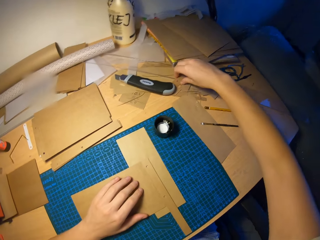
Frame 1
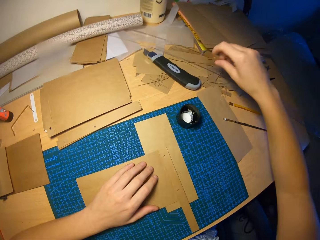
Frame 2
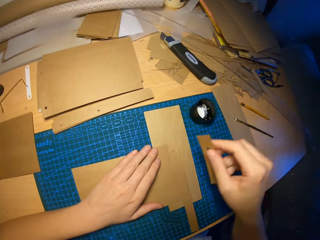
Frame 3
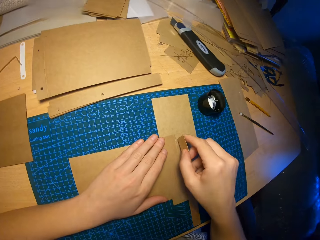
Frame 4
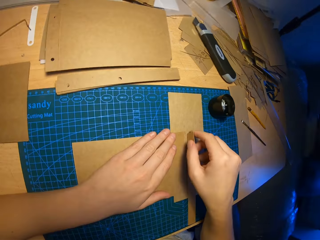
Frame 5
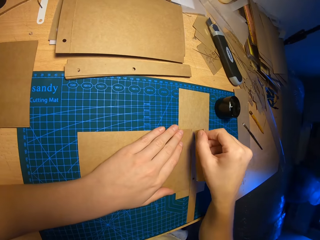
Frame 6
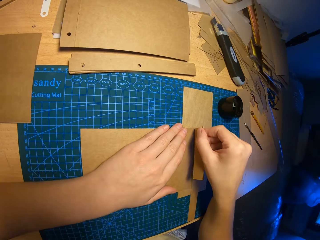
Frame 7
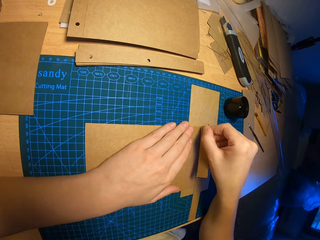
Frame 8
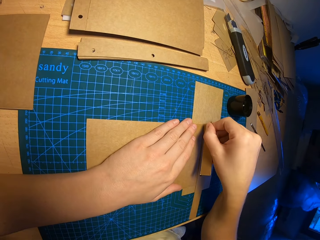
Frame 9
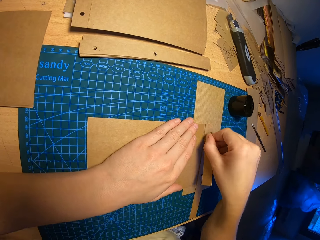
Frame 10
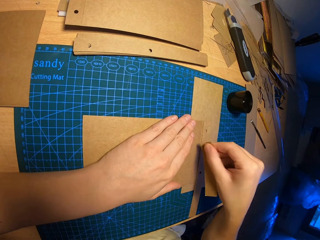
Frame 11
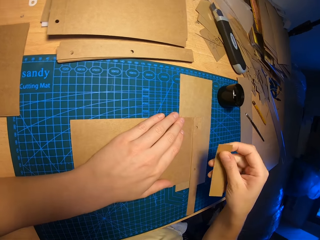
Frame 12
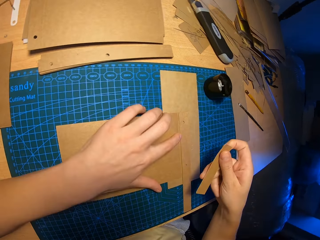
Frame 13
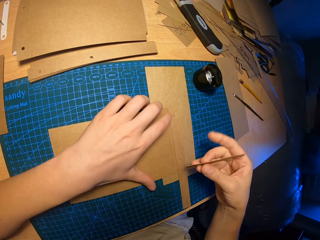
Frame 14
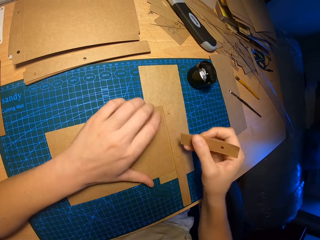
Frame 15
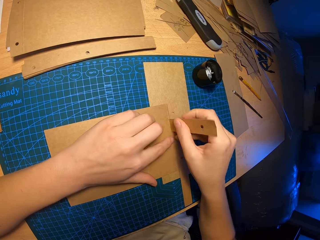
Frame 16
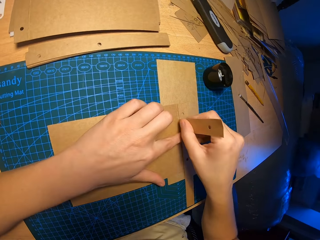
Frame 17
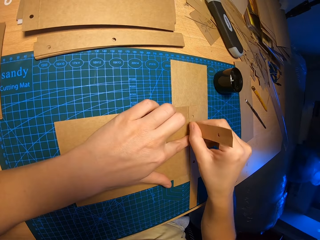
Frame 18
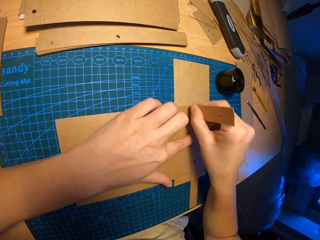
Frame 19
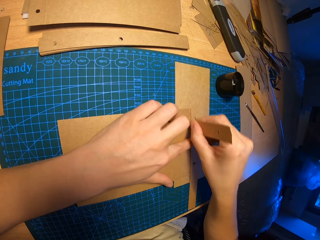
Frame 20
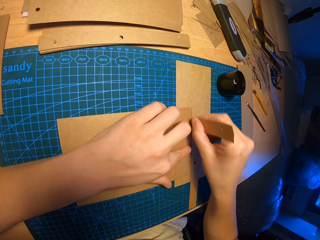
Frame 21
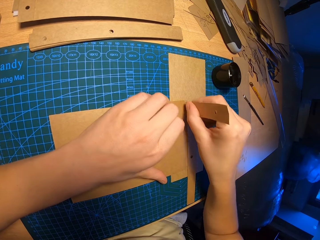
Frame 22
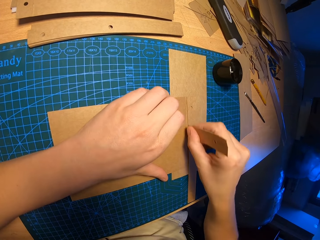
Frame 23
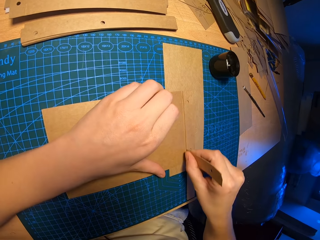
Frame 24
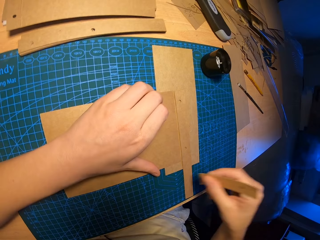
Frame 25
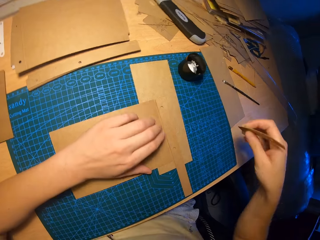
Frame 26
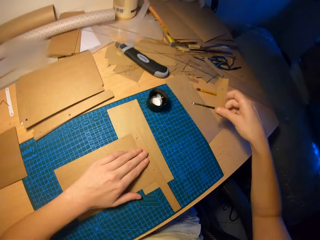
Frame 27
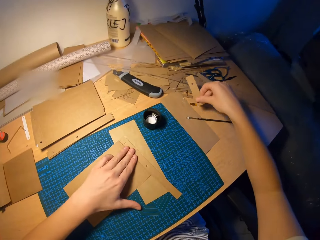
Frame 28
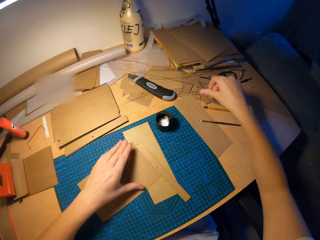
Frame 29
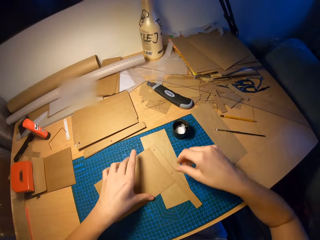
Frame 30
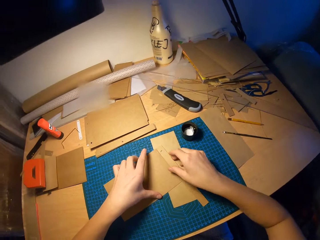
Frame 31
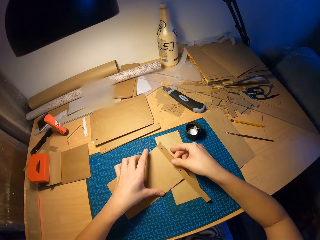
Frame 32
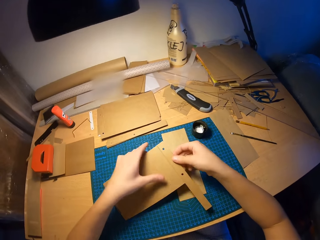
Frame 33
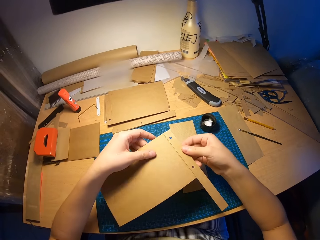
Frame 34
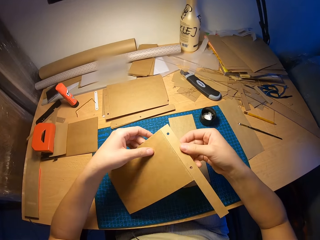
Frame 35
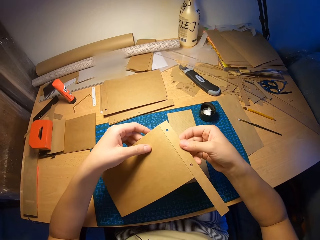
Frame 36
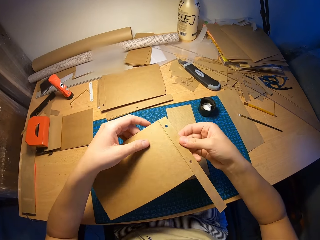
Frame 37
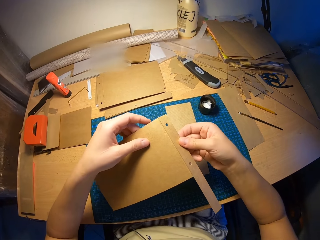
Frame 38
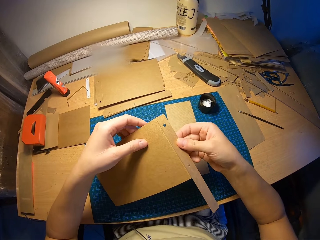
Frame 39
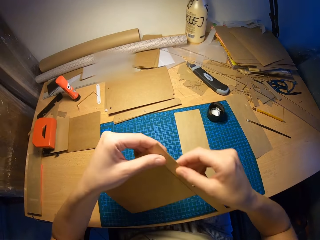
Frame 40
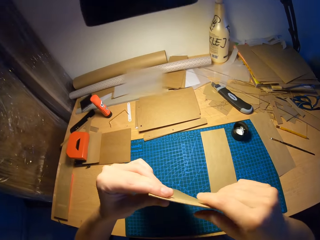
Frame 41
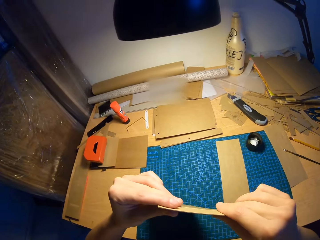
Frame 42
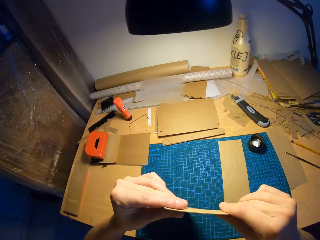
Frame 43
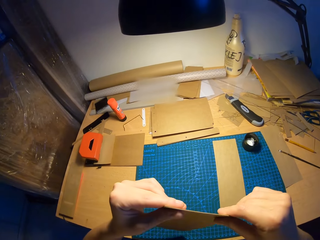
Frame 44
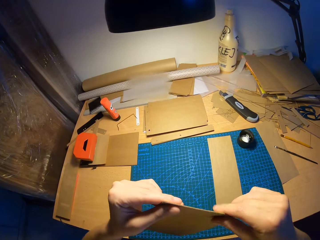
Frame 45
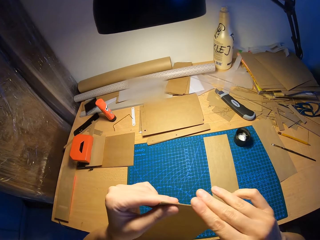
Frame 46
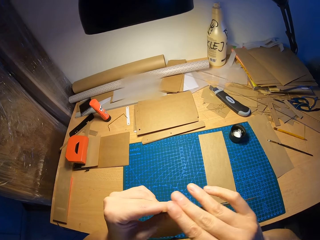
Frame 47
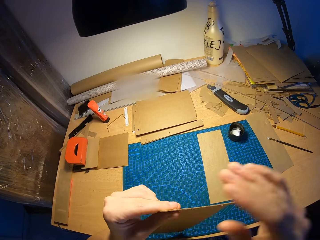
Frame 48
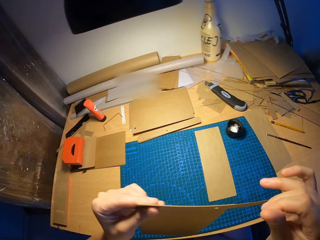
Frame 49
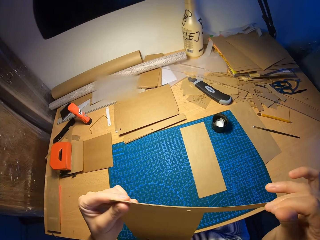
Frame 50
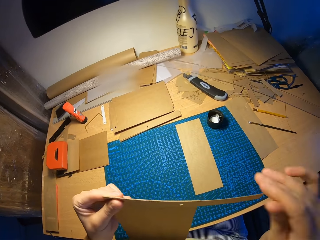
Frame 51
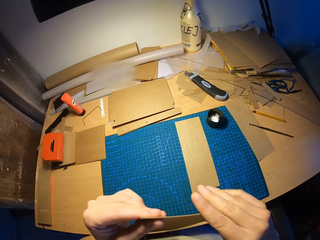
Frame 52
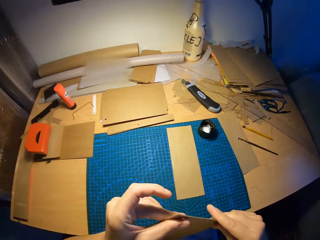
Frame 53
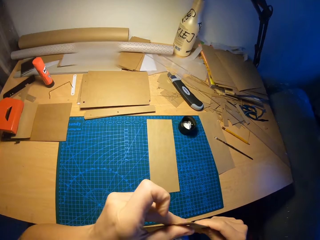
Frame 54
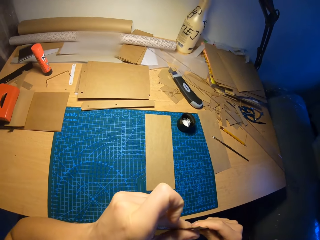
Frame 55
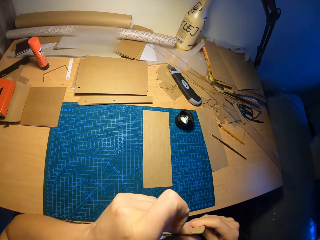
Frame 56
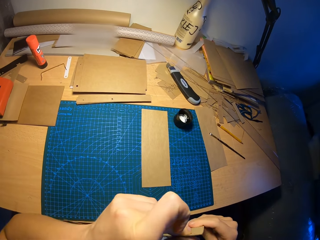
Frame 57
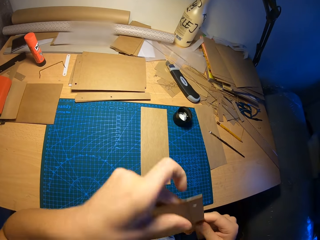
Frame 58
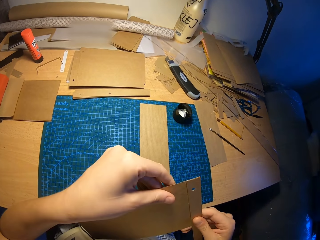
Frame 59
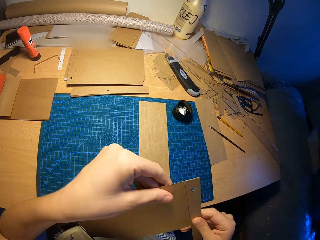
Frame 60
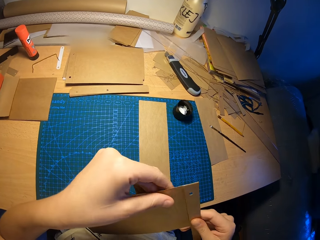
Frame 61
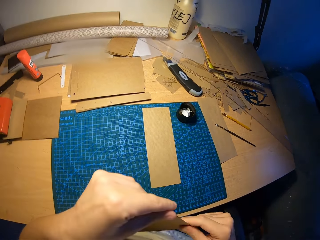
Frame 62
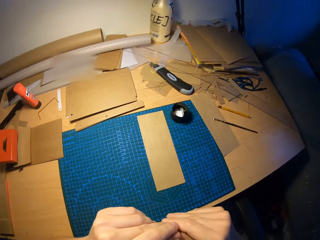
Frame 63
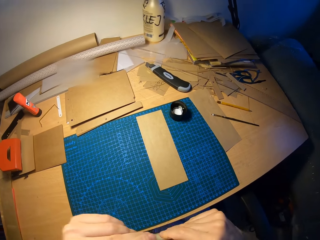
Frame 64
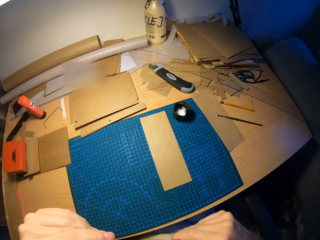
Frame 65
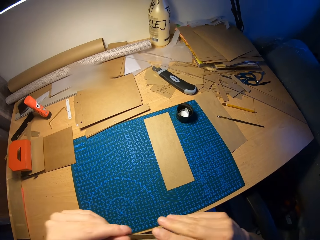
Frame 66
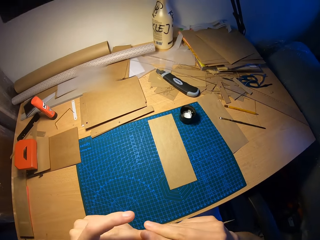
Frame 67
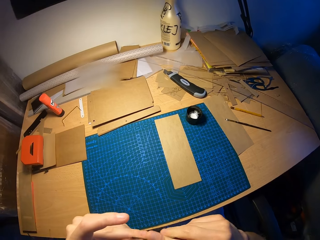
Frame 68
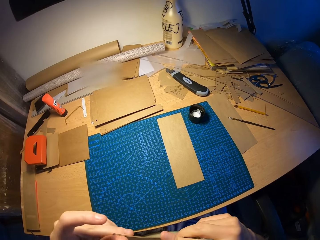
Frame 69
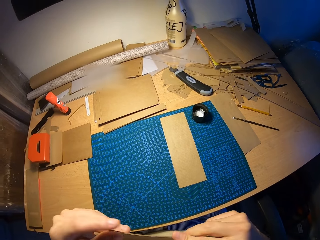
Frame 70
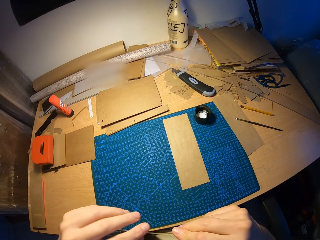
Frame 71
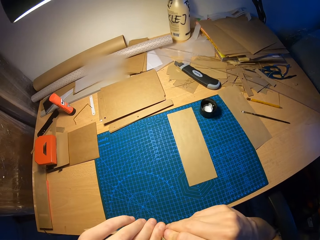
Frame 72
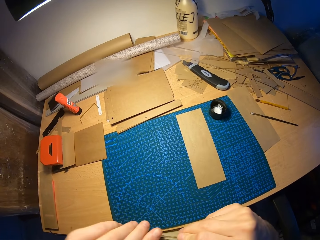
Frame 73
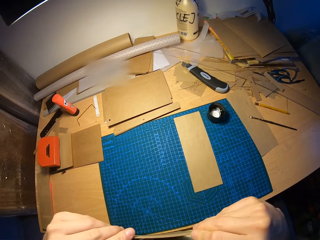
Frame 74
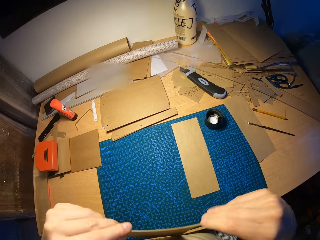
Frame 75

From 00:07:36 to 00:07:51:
The camera wearer picks up the small craft paper or piece of board on the table with his right hand. He aligns the board using a small piece. He rubs the small craft paper in his right hand on the attached craft papers on the table. He drops the small craft paper on the table with his right hand. He lifts the attached craft papers from the table with both hands. He looks at the board on the hands and turns the board on the hands. He presses on the attached craft papers with both hands. He moves his hands on the board edges.

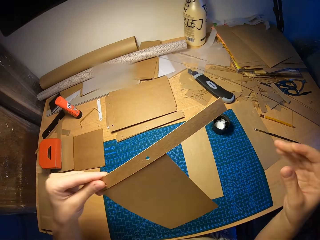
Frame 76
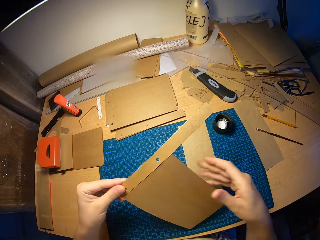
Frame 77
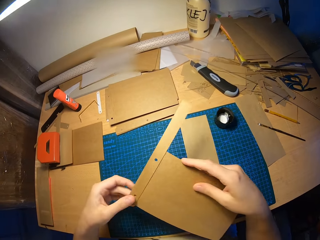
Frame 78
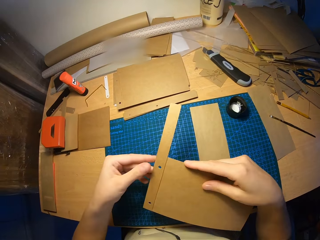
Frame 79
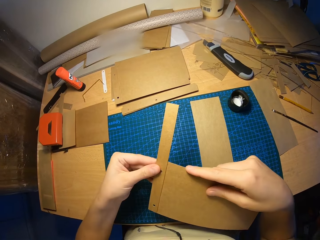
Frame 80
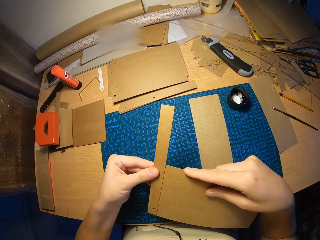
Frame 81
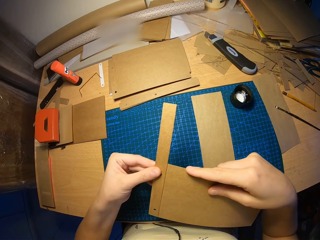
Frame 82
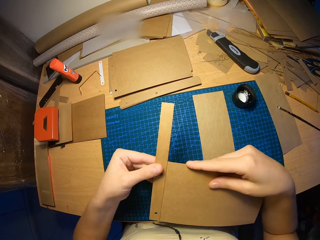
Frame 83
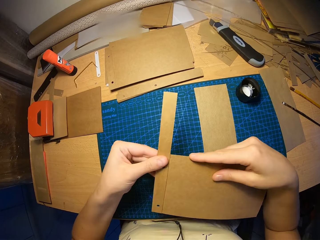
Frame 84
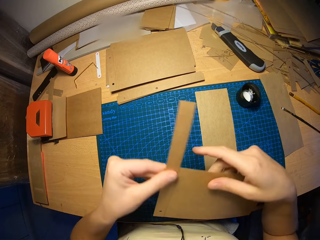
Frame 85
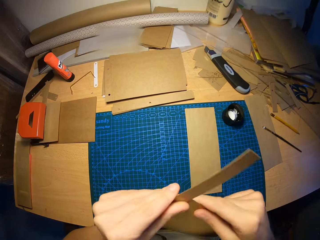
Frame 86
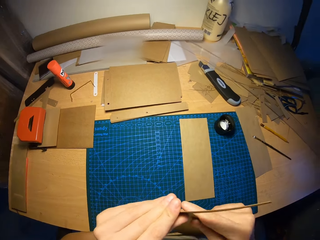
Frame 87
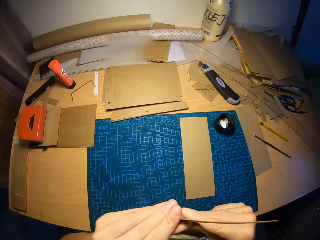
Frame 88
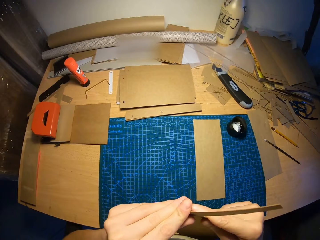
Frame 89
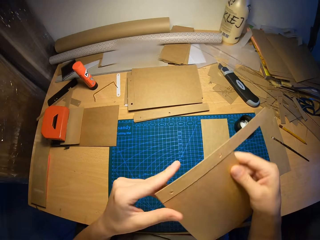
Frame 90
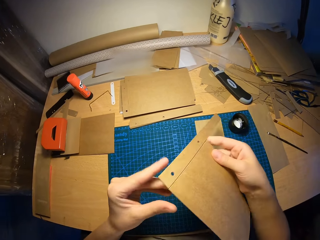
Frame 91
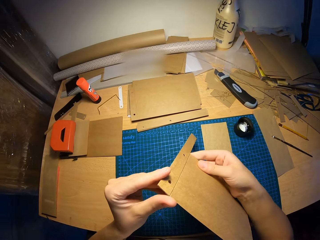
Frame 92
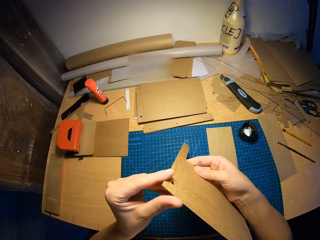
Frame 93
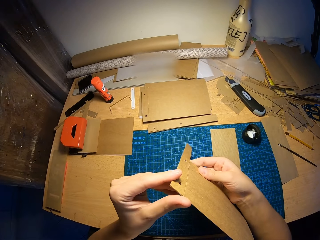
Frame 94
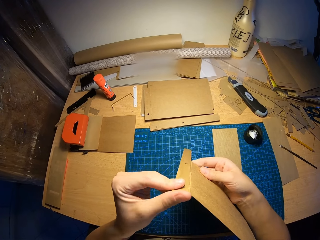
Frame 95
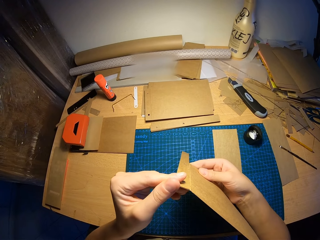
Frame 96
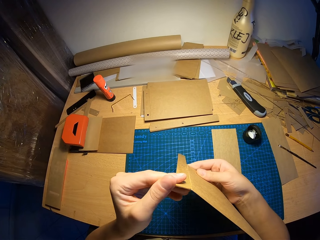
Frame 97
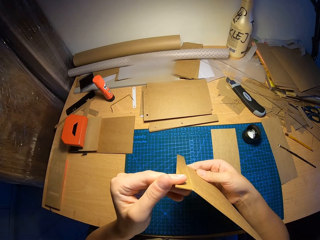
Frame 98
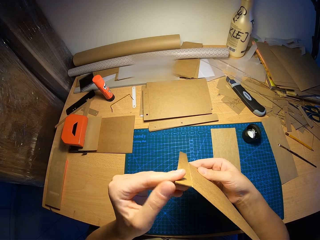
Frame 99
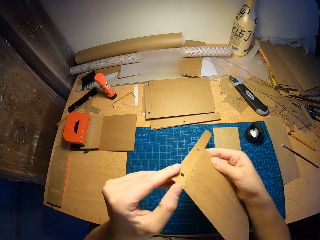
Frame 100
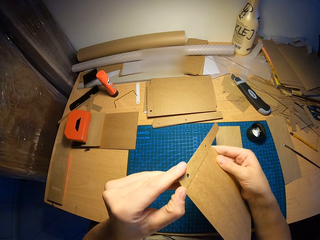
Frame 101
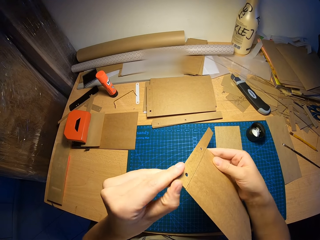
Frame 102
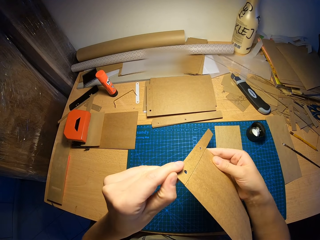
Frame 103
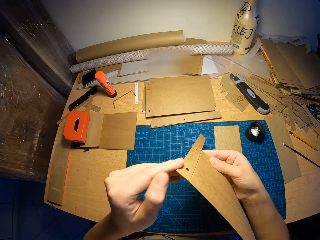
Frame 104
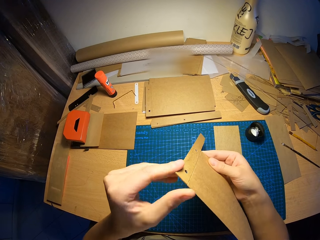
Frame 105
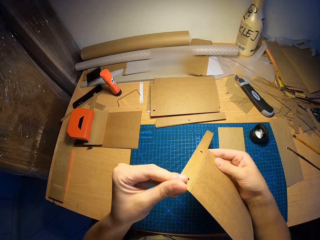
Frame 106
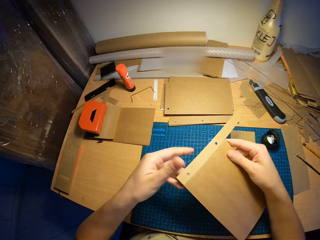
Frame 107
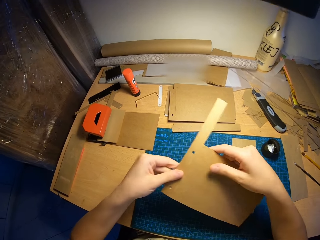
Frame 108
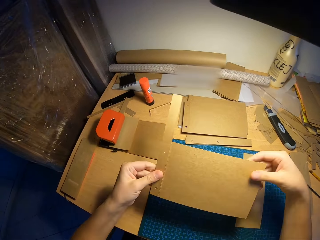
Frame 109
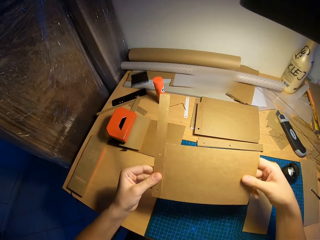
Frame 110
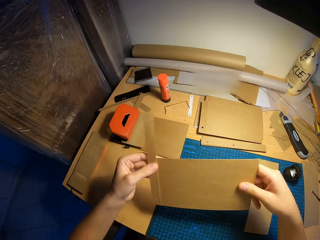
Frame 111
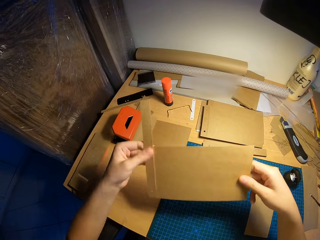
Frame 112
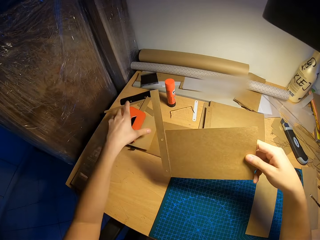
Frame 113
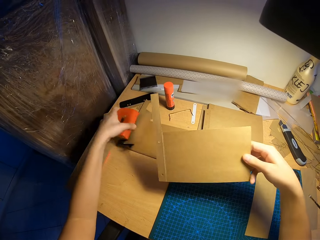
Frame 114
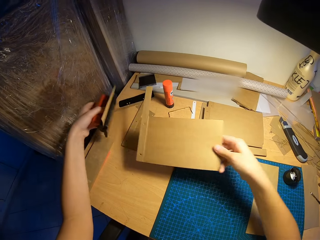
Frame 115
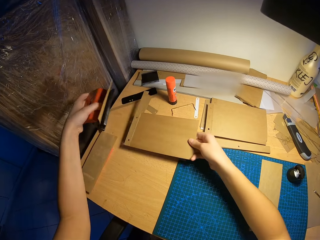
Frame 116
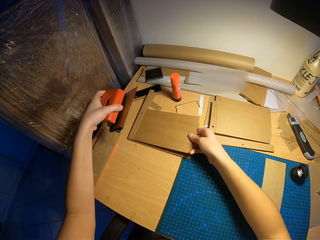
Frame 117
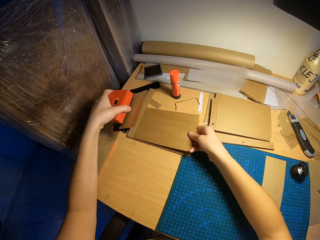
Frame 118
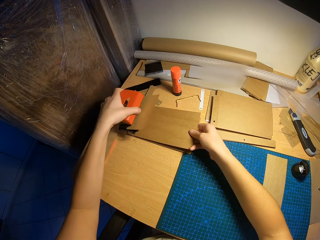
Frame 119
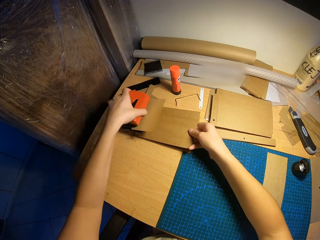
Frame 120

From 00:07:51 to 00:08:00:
The camera wearer lifts the perforator on the attached craft paper on the table with his left hand. He places the attached craft paper in his right hand on the attached craft papers on the table.
